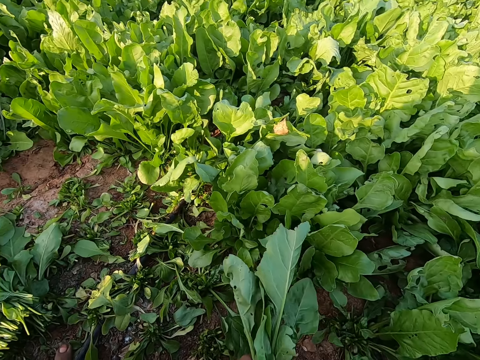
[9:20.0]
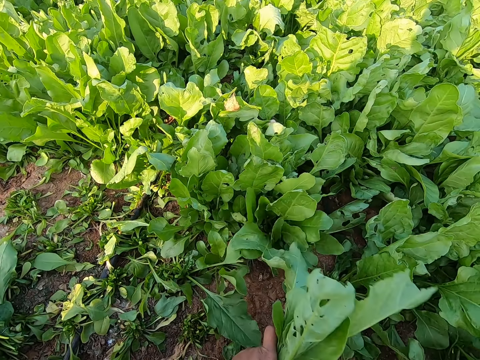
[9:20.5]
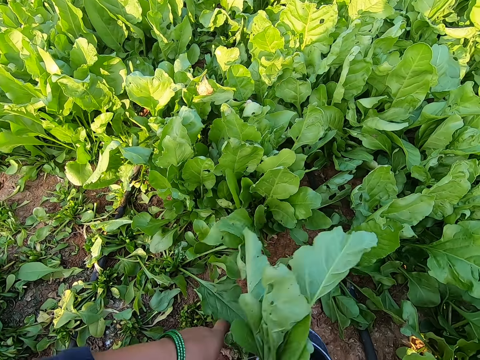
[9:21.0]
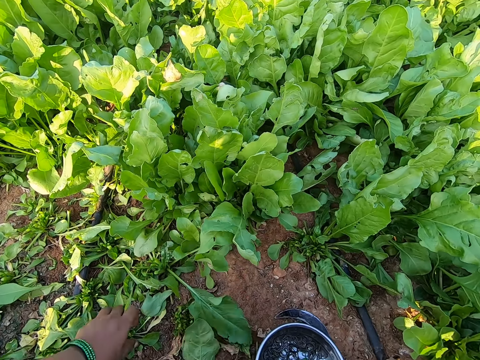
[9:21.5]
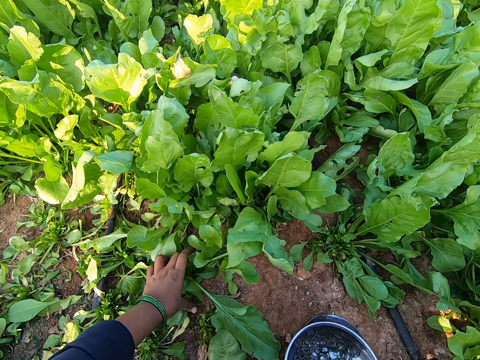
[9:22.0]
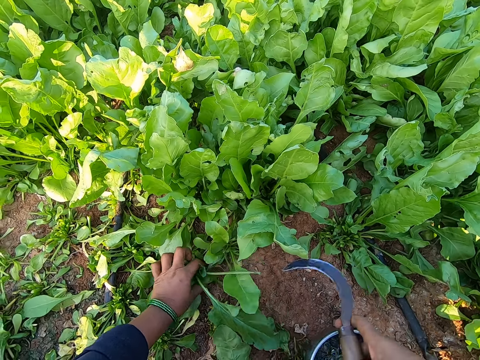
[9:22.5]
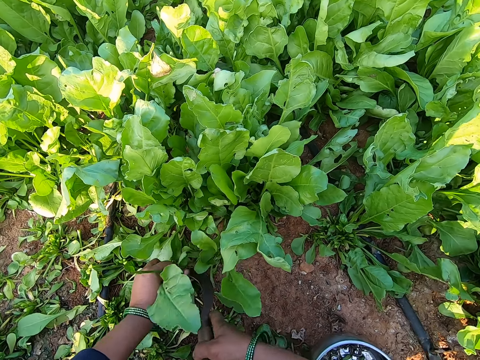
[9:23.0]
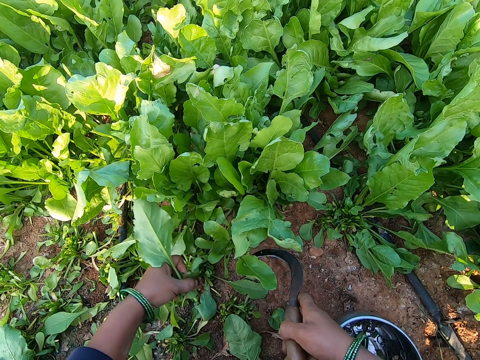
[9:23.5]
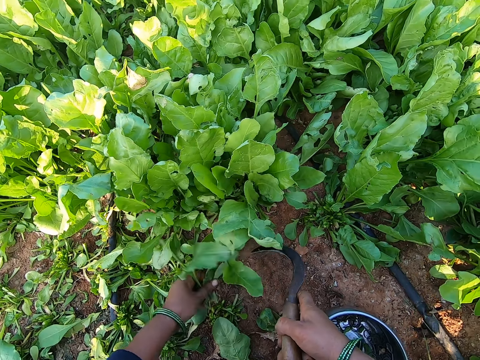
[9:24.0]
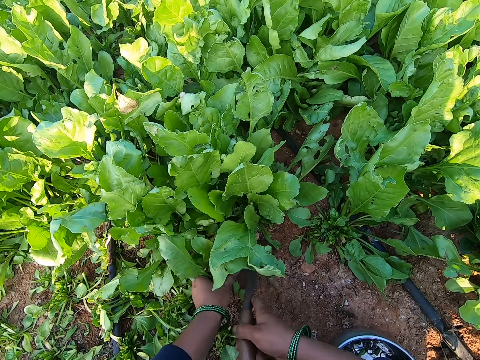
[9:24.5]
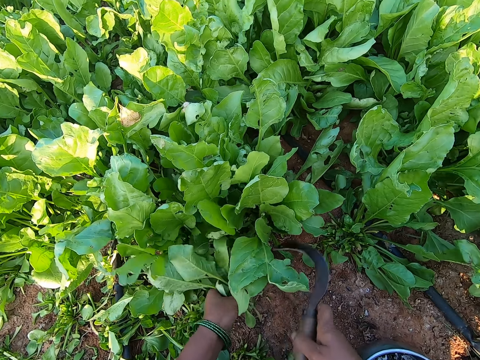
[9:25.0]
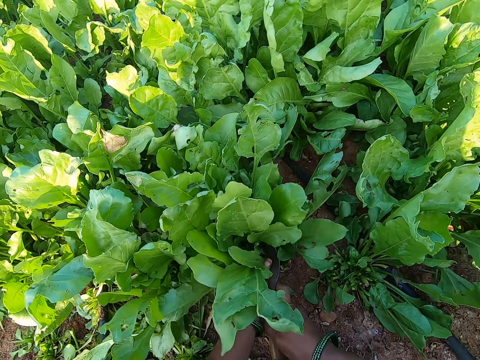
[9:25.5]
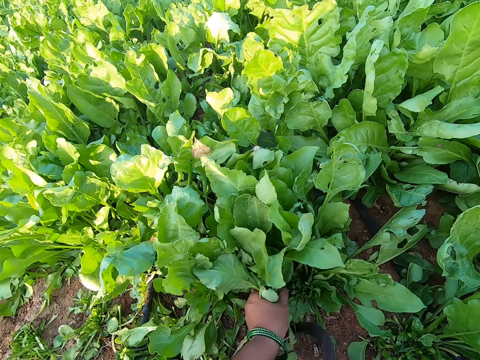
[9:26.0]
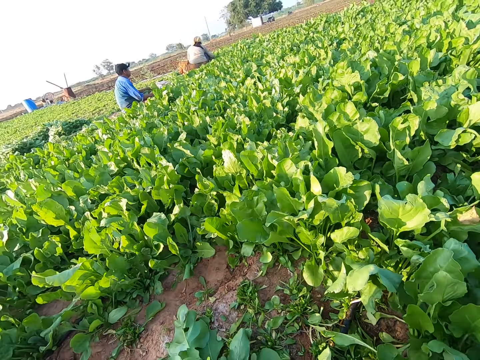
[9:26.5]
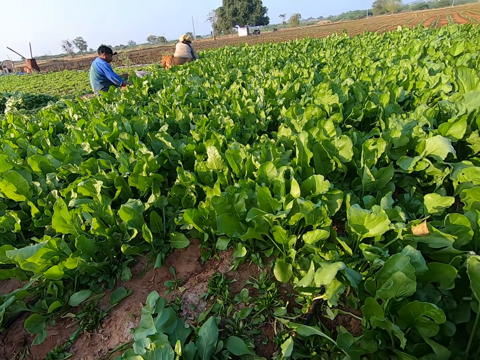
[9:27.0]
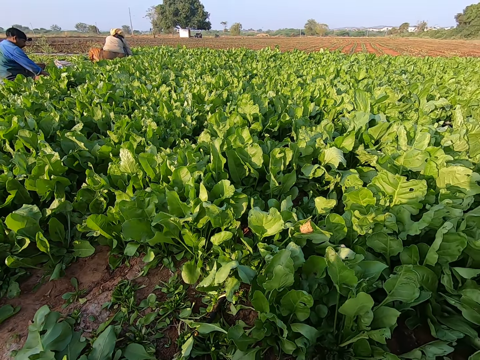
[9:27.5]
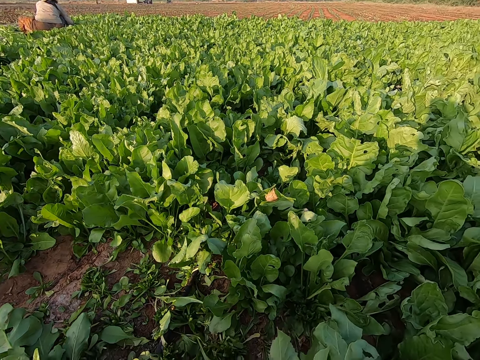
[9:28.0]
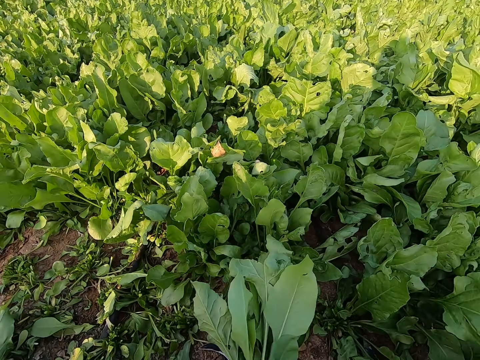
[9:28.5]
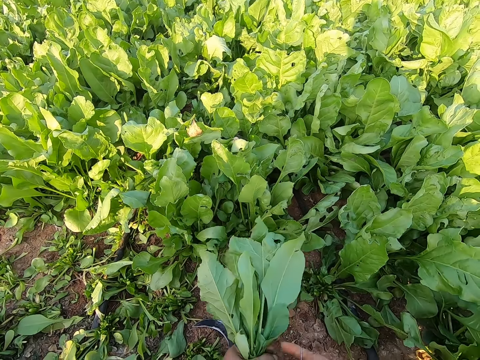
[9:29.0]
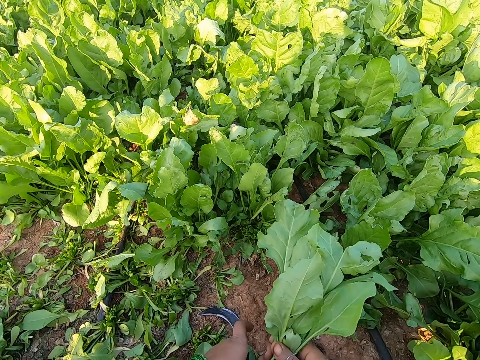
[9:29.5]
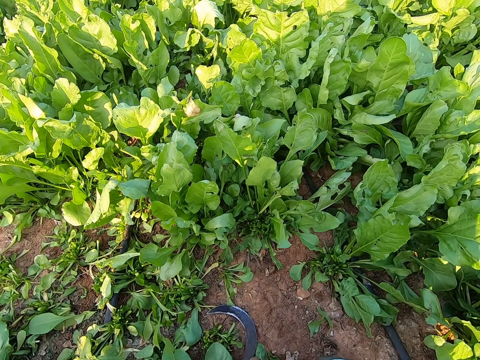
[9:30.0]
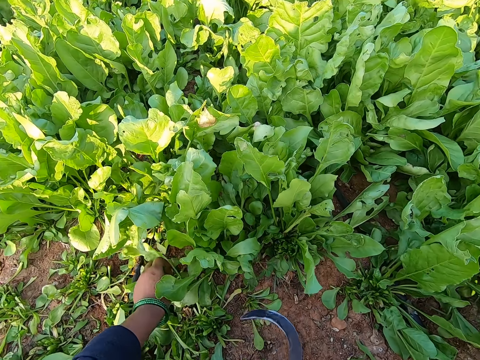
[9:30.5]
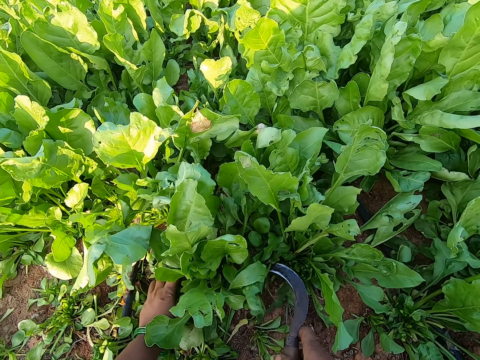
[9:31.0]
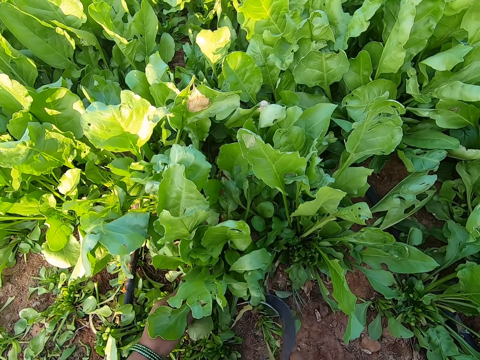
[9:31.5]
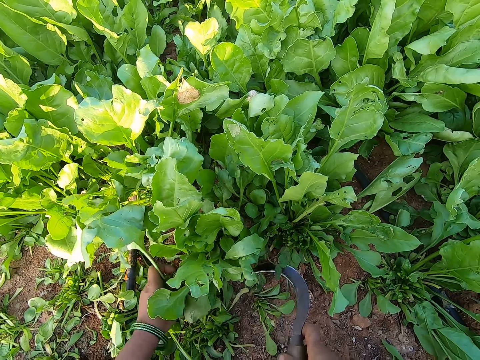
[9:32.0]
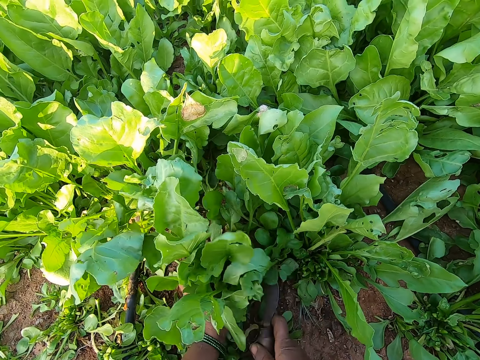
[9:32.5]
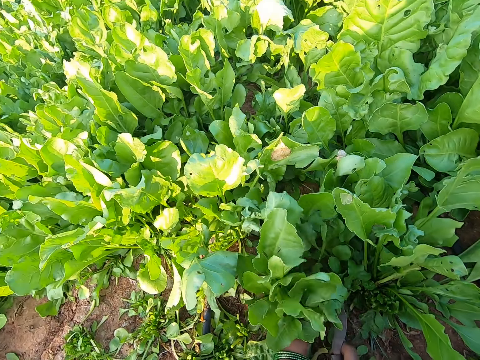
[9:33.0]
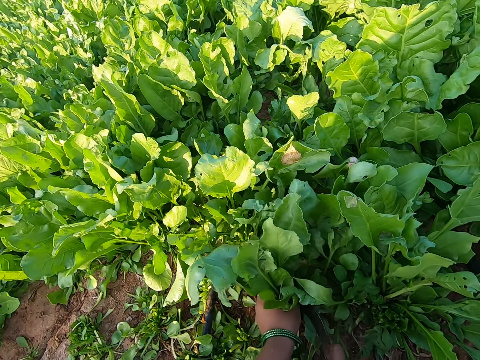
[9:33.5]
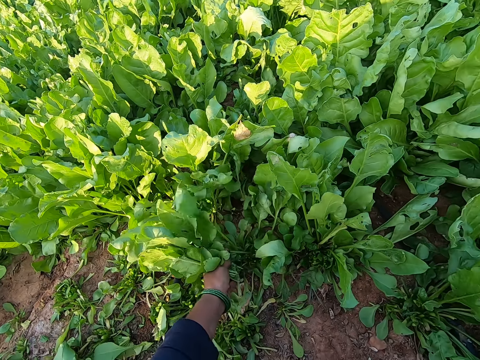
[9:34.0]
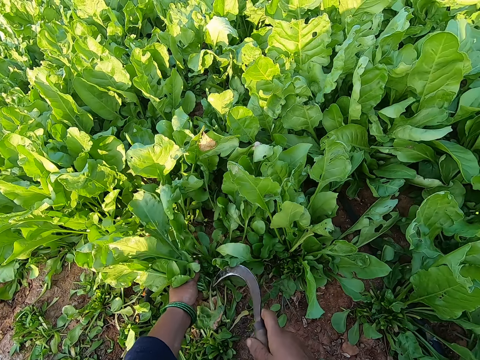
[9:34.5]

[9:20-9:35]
The camera wearer passes the bundle of spinach plant from her left hand to her right hand. She drops the bundle of spinach plant on the ground with her left hand. She holds some spinach plants on the ground with her left hand. She picks the sickle from the ground with her right hand. She cuts the spinach plants from the ground with the sickle in her right hand. She holds some spinach plants on the ground with her left hand. She cuts the spinach plants from the ground with the sickle in her right hand. She holds some spinach plants on the ground with her left hand. She cuts the spinach plants from the ground with the sickle in her right hand. A man harvests some spinach plants from the ground with the sickle in his right hand. The camera wearer looks around. She binds the spinach plants in her left hand with the rubber band in her right hand. She drops the bundle of spinach plant on the ground with her left hand. She holds some spinach plants on the ground with her left hand. She cuts the spinach plants from the ground with the sickle in her right hand. She cuts the spinach plants from the ground with the sickle in her right hand.

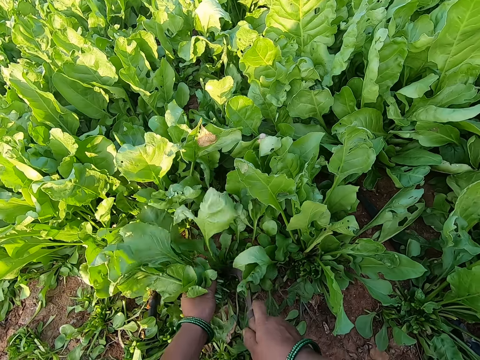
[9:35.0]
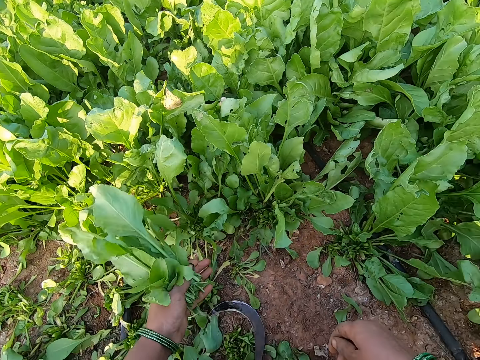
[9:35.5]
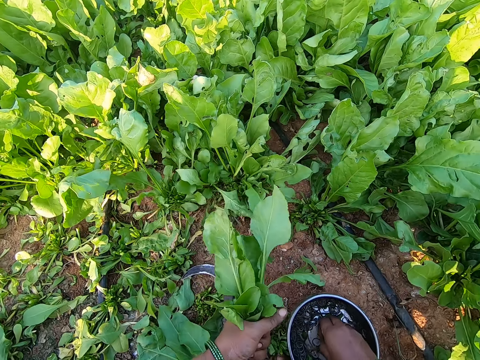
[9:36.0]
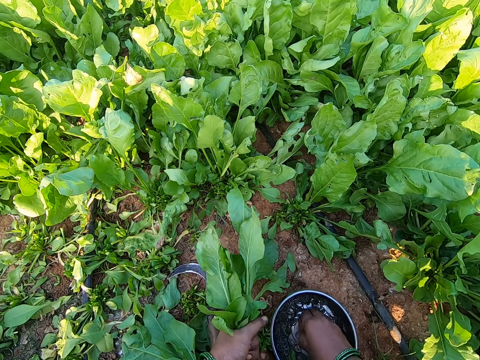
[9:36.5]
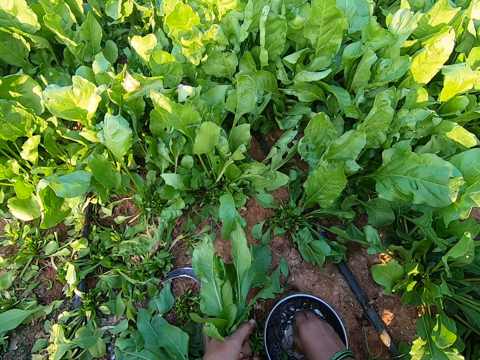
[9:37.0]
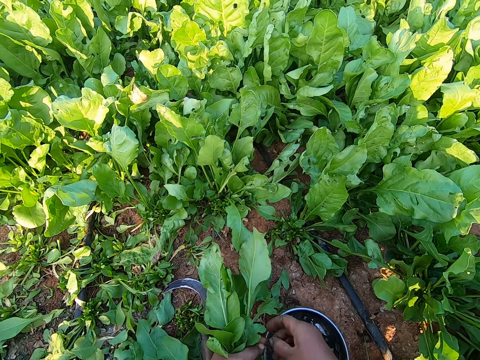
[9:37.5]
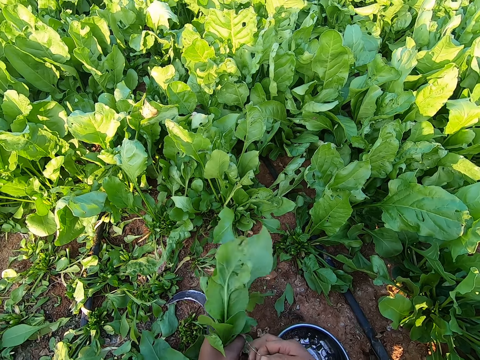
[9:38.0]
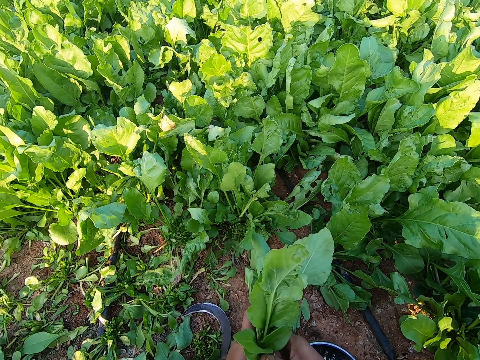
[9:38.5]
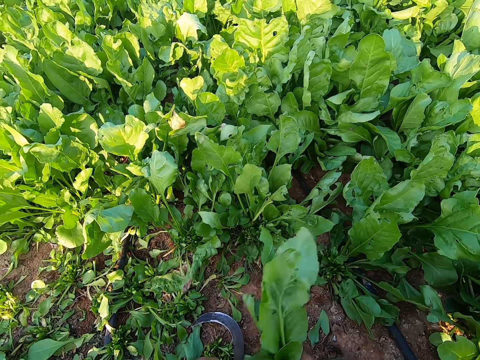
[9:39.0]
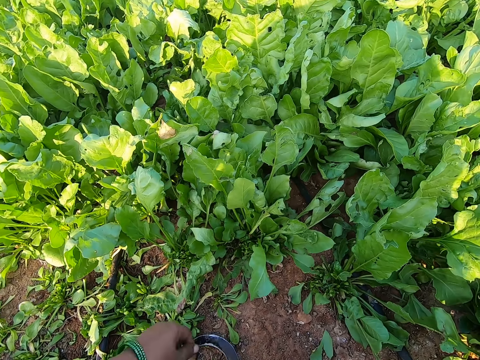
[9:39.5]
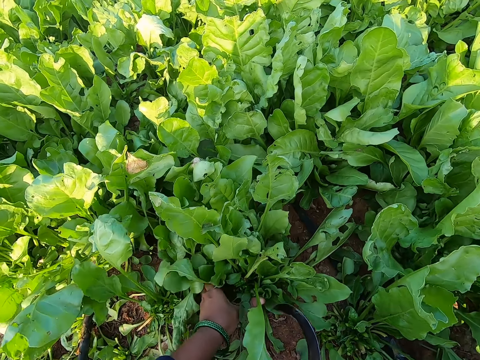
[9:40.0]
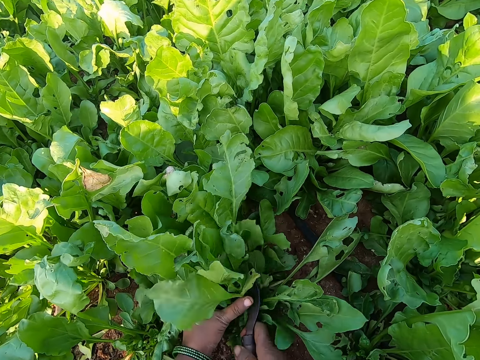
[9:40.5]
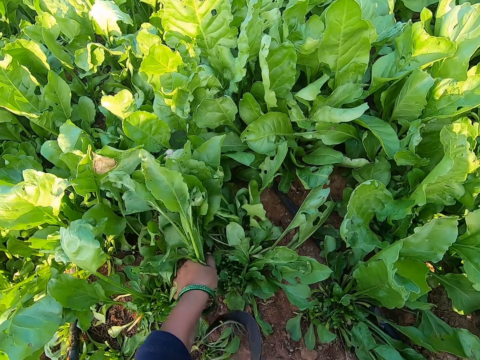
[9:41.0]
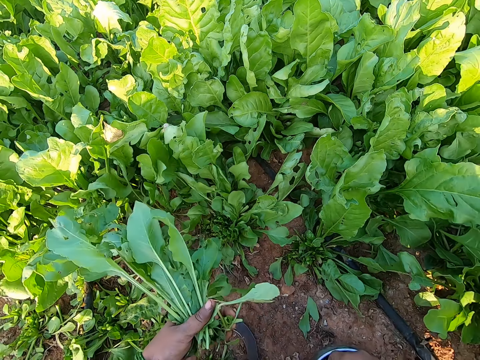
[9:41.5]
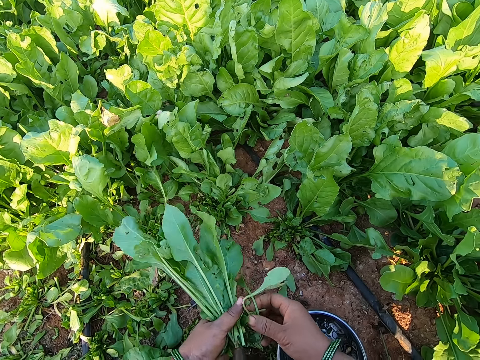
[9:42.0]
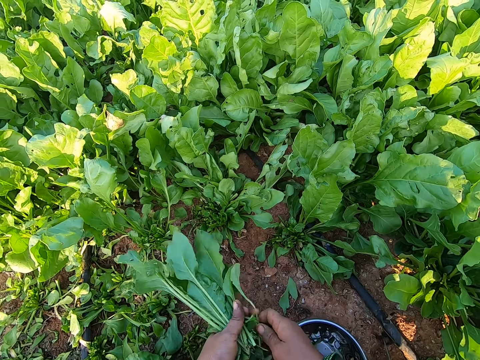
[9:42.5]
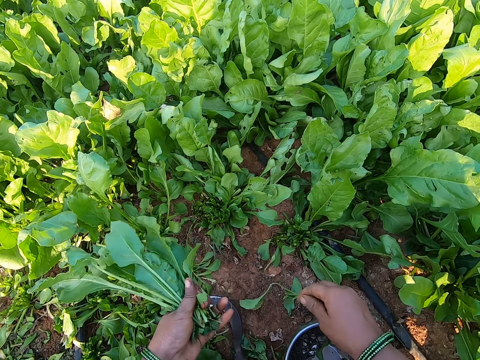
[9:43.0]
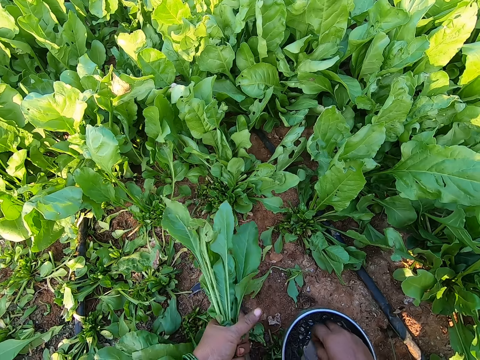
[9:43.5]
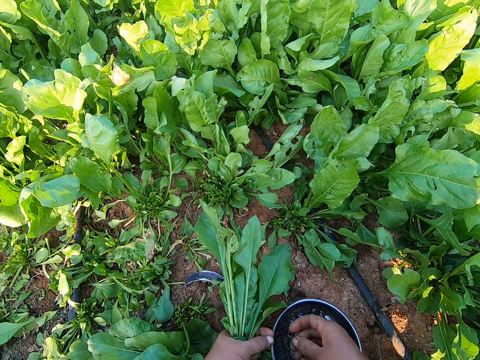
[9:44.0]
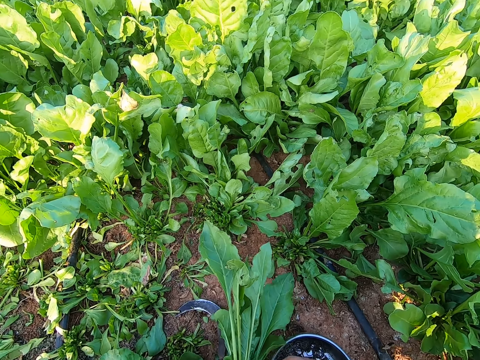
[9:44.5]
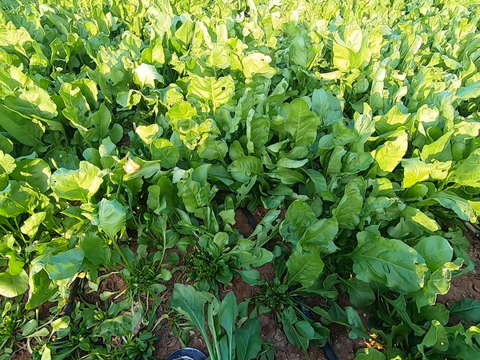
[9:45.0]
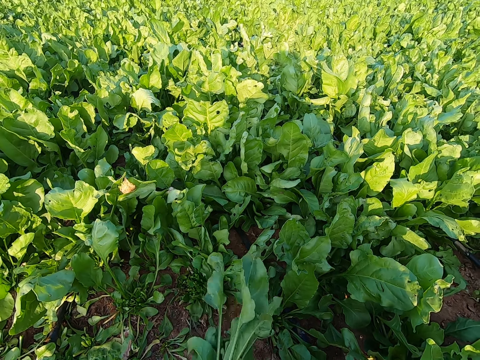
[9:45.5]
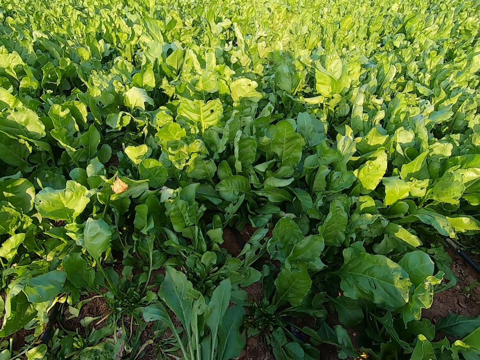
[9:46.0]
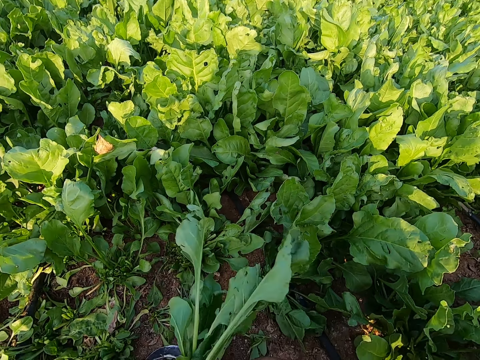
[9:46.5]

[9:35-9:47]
The camera wearer drops the sickle on the ground with her right hand. She picks a rubber band from the metal bowl on the ground with her right hand. She holds the rubber band with her hands. She stretches the rubber band with her hands. She wraps the rubber band around her right hand. She binds the spinach plants in her left hand with the rubber band in her right hand. She drops the bundle of spinach plant on the ground with her left hand. She picks the sickle from the ground with her right hand. She holds some spinach plants on the ground with her left hand. She cuts the spinach plants from the ground with the sickle in her right hand. She drops the sickle on the ground with her right hand. She plucks some leaves from the spinach plant in her left hand with her right hand. She talks. She drops the leaves of the spinach plant on the ground with her right hand. She picks a rubber band from the metal bowl on the ground with her right hand. She holds the rubber band with her hands. She ties the vegetables with the band.
